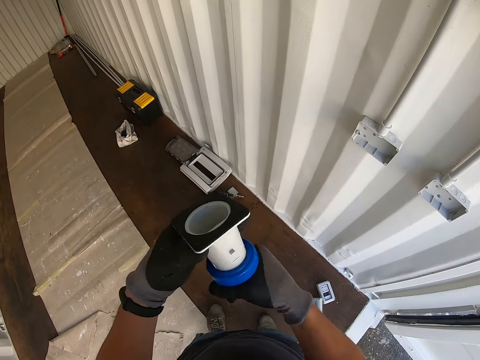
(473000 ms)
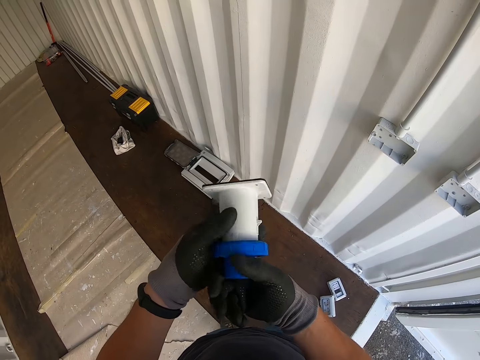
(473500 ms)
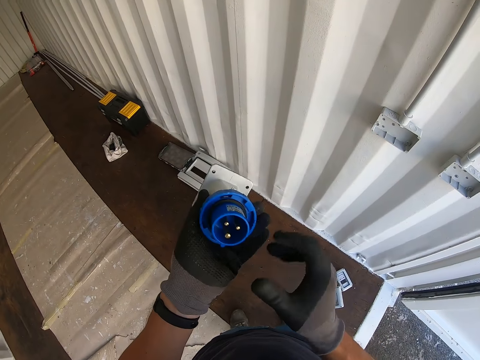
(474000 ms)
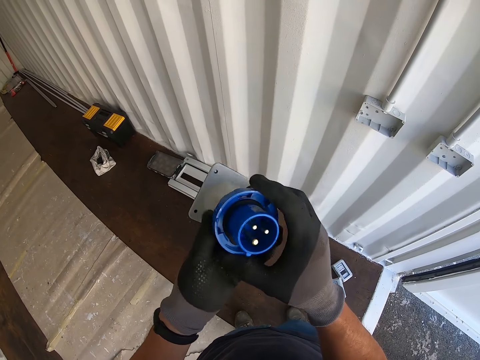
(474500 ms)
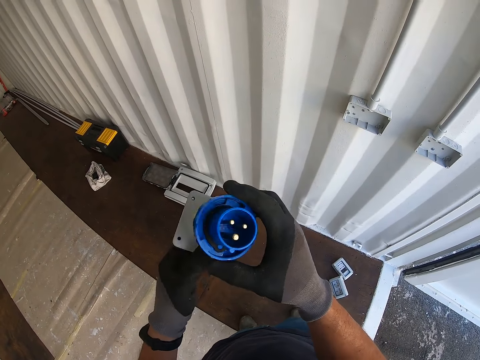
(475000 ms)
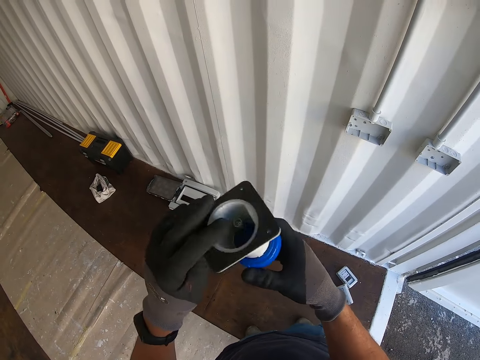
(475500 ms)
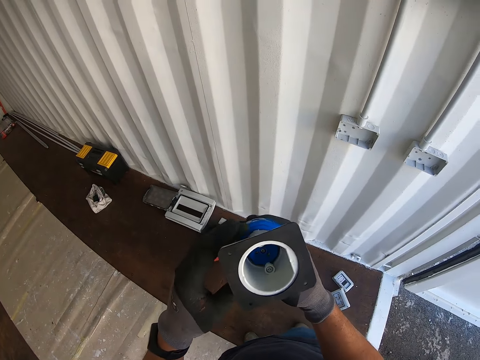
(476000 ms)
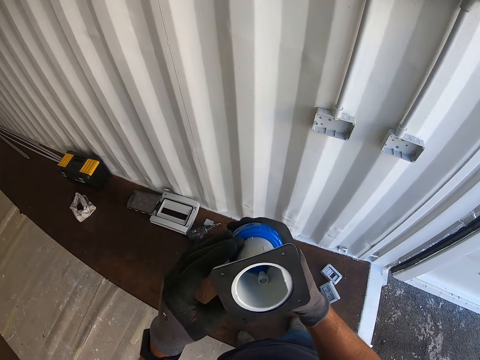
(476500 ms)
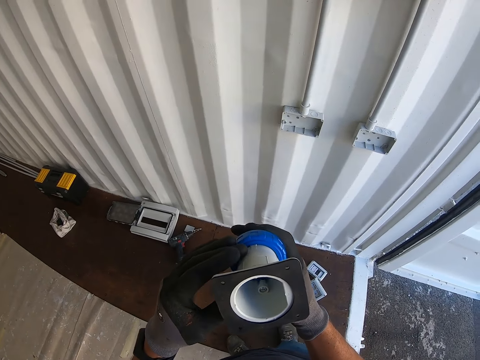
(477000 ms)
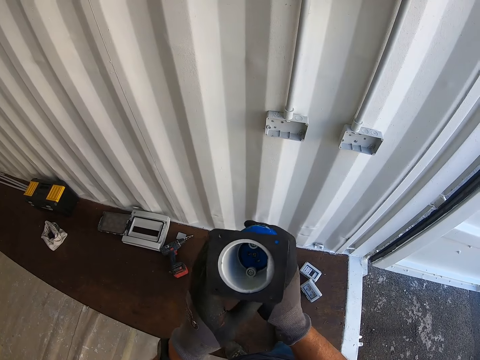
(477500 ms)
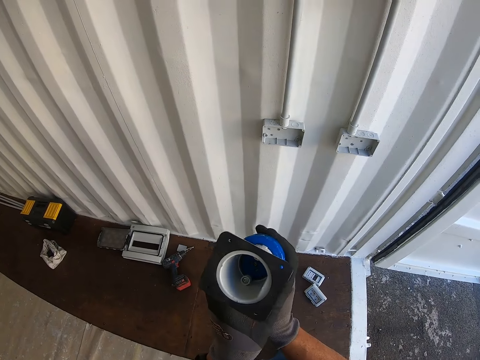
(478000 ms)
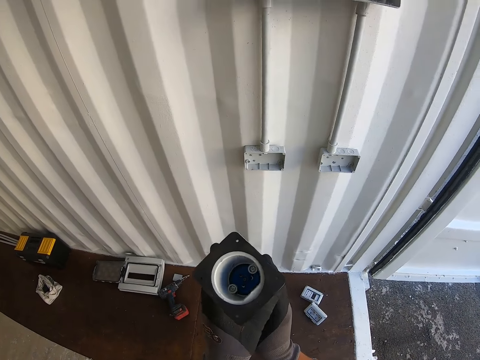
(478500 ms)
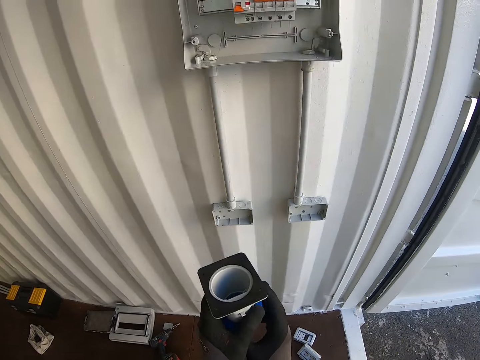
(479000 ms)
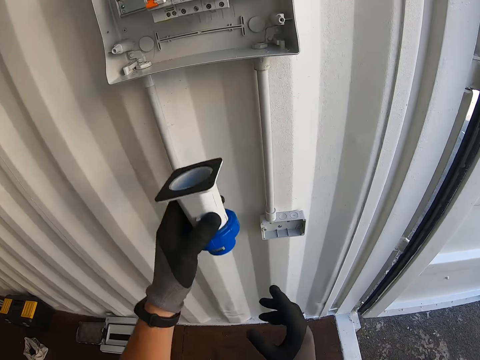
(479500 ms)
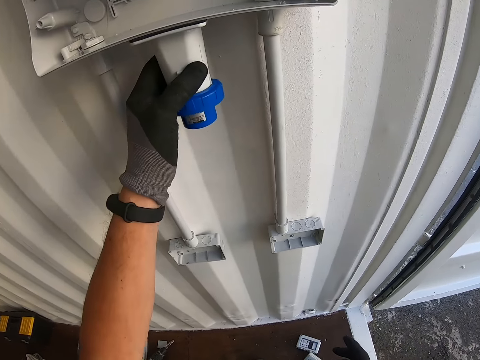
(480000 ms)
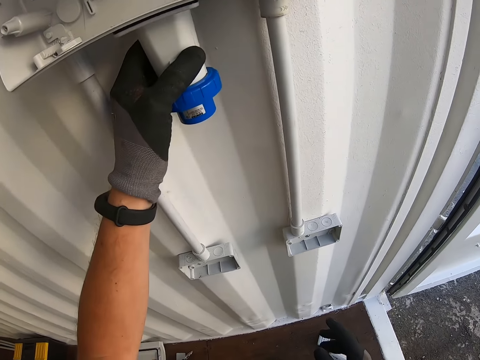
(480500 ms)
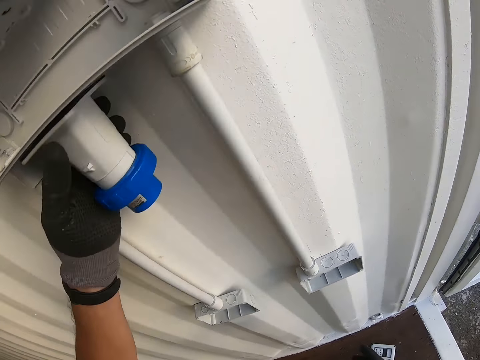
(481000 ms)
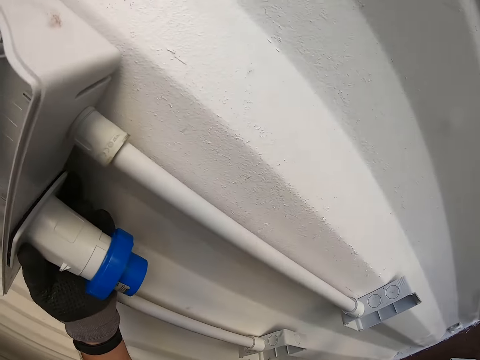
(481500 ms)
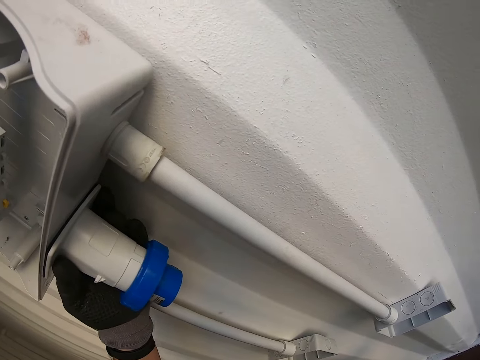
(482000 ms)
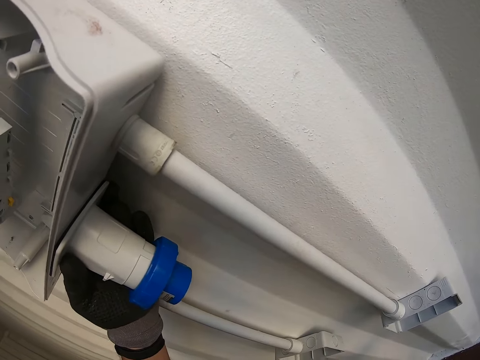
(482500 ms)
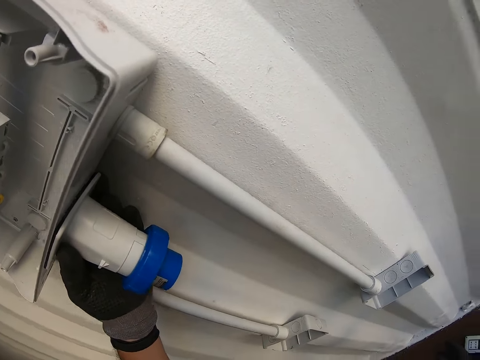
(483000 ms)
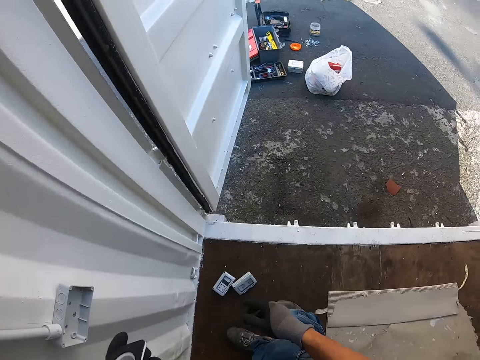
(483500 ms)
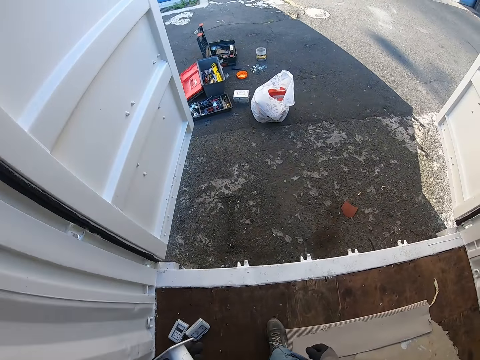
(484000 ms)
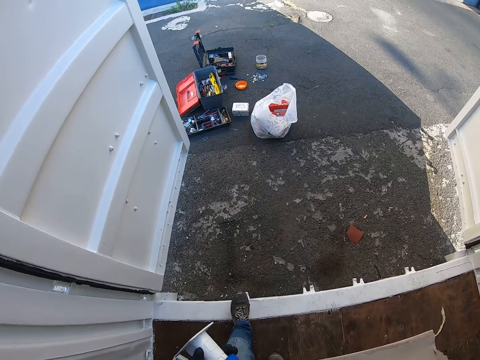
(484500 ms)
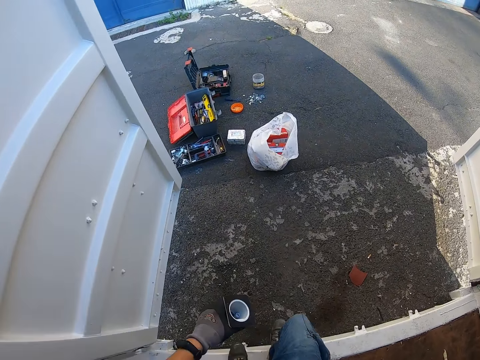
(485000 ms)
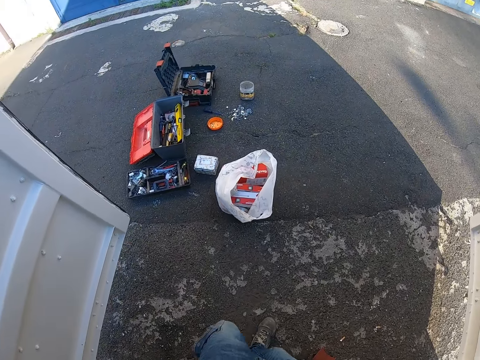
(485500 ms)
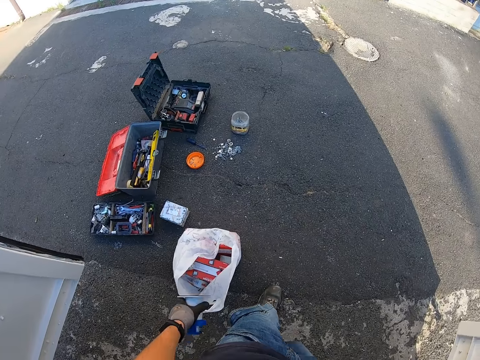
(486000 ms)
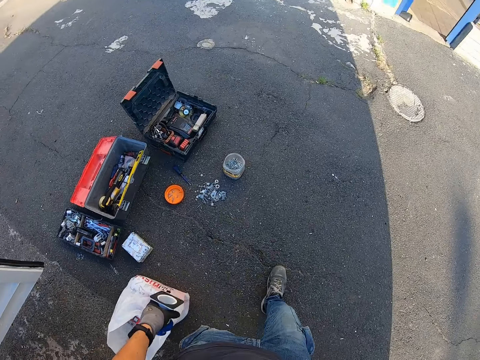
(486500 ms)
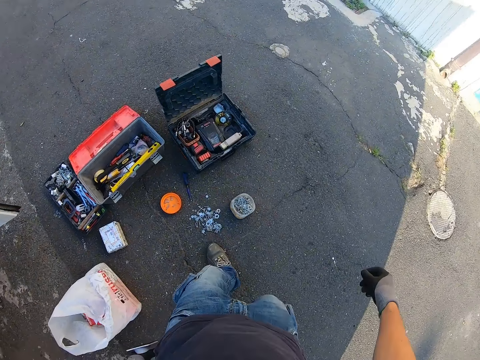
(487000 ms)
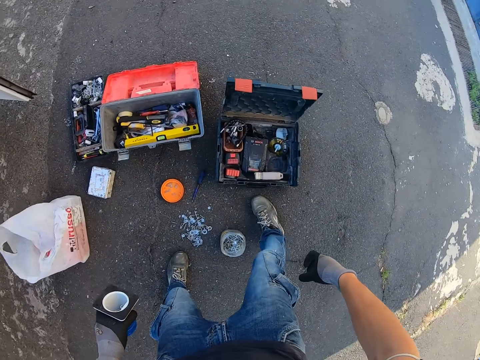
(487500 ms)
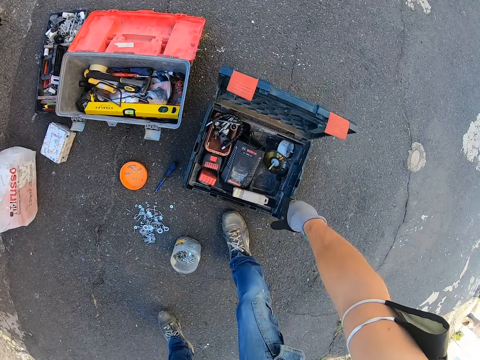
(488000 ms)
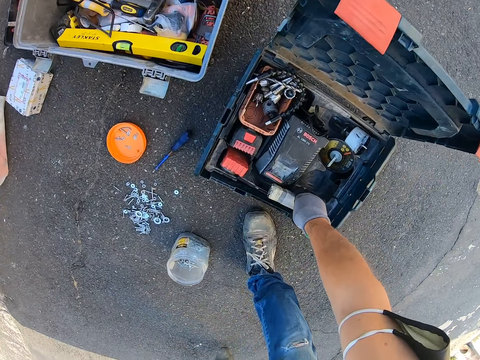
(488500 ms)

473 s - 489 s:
The camera wearer is putting something on the fuse.

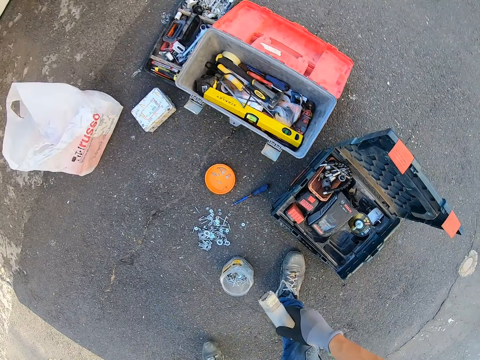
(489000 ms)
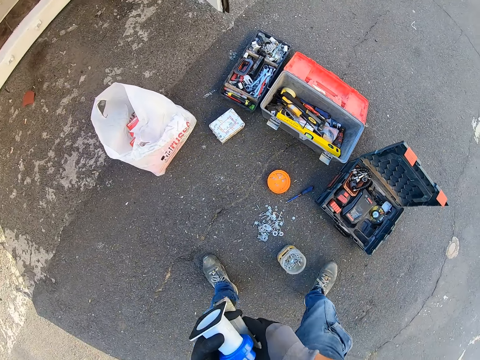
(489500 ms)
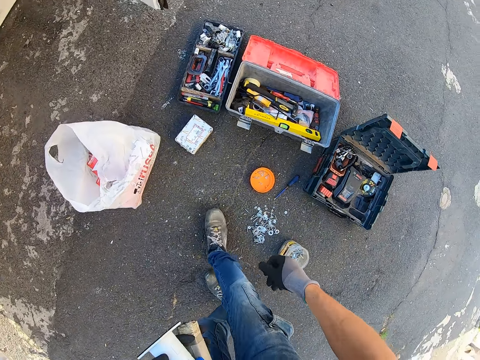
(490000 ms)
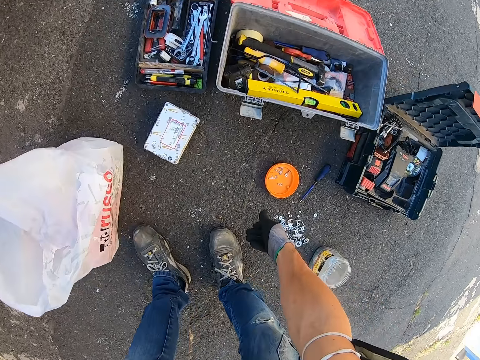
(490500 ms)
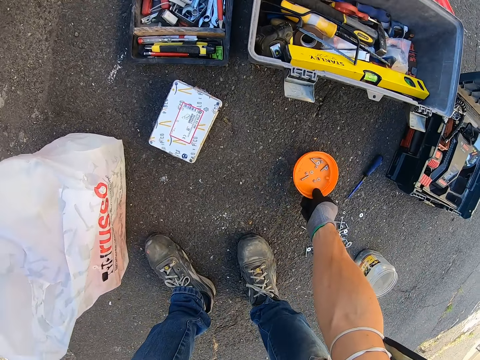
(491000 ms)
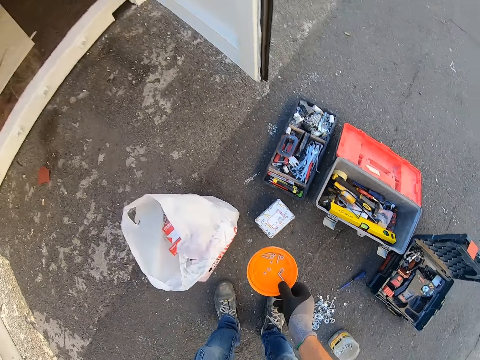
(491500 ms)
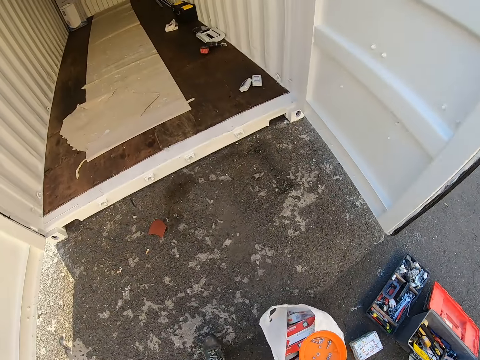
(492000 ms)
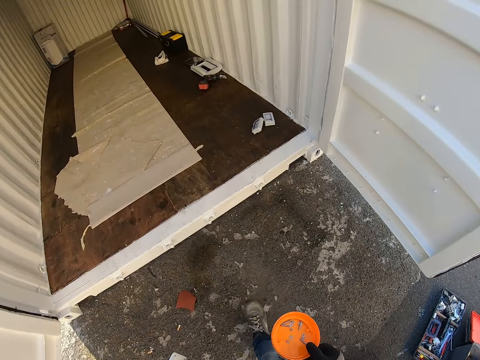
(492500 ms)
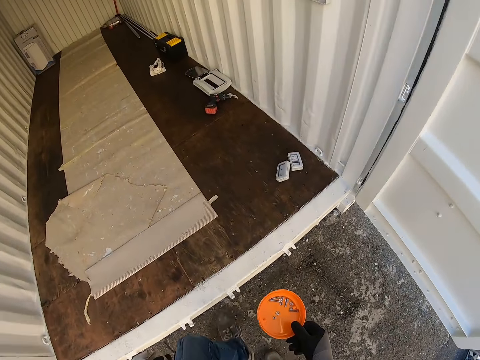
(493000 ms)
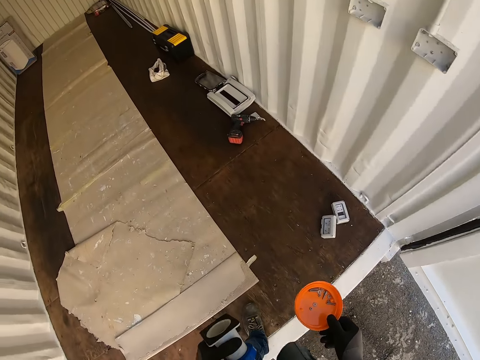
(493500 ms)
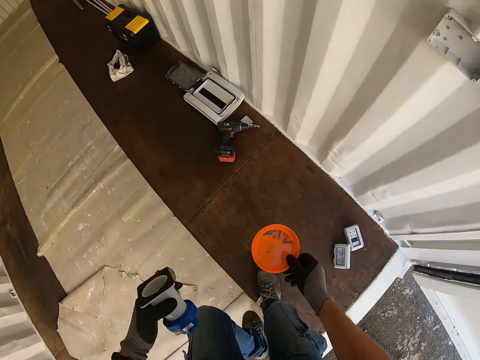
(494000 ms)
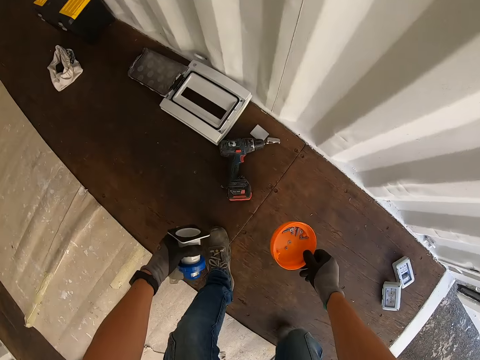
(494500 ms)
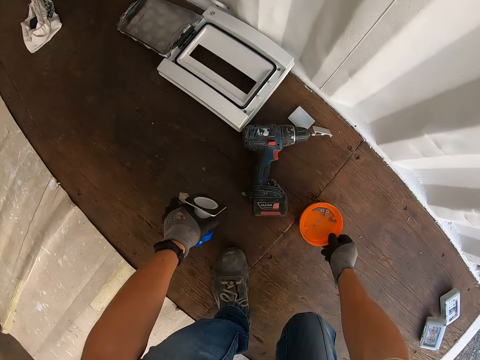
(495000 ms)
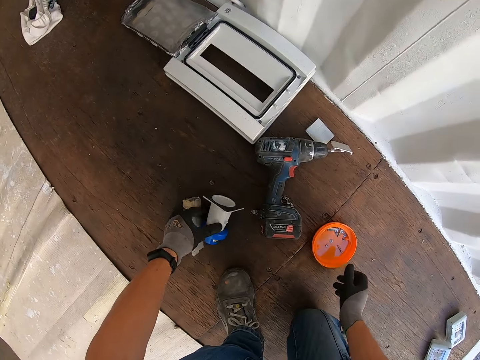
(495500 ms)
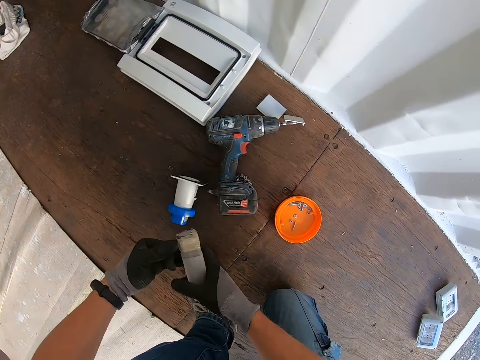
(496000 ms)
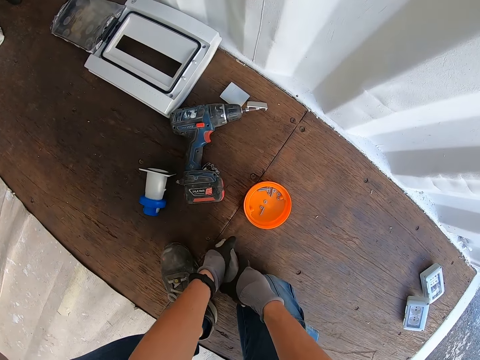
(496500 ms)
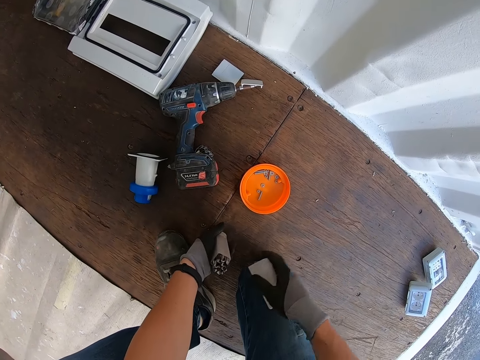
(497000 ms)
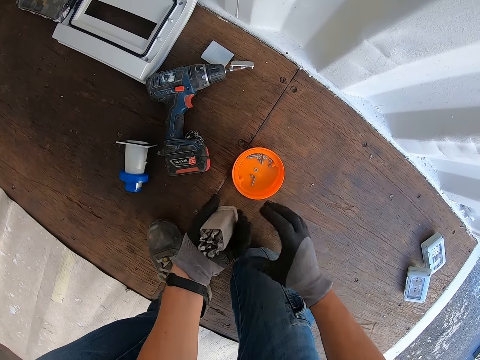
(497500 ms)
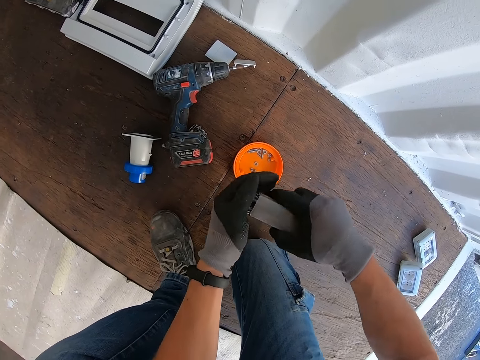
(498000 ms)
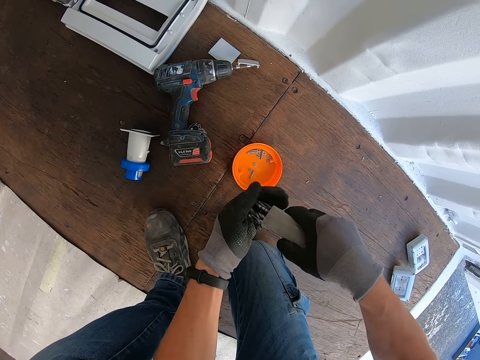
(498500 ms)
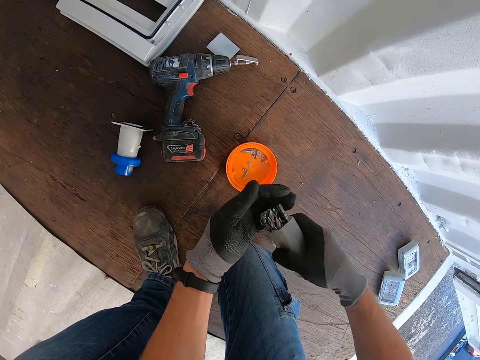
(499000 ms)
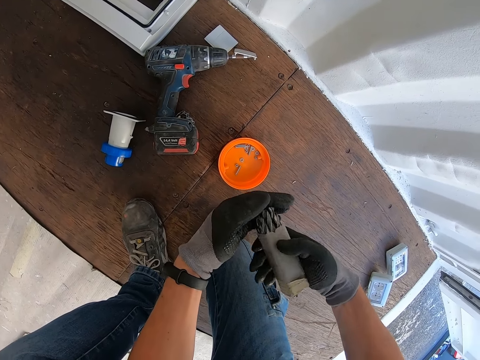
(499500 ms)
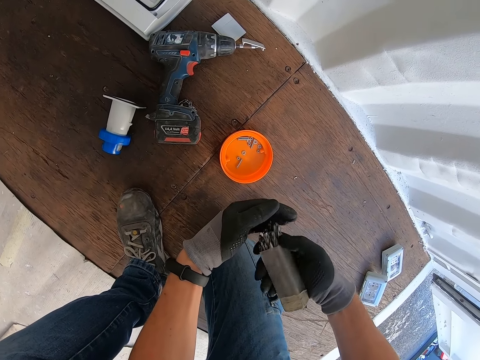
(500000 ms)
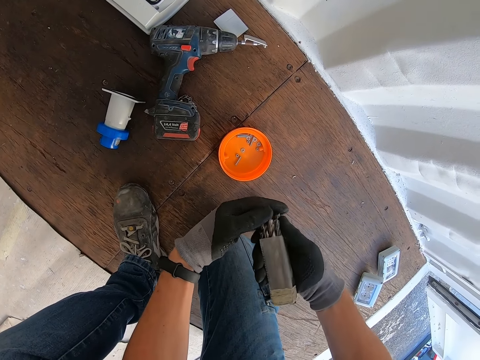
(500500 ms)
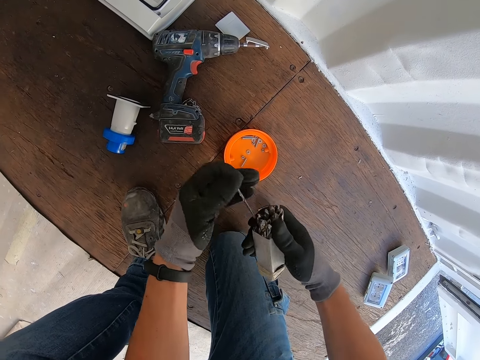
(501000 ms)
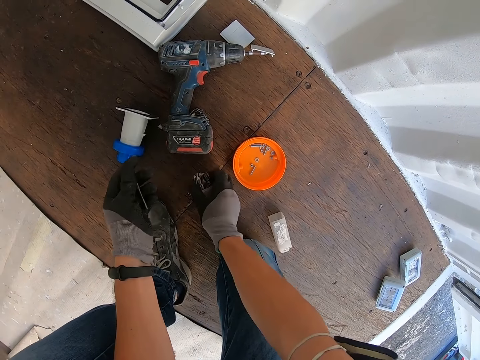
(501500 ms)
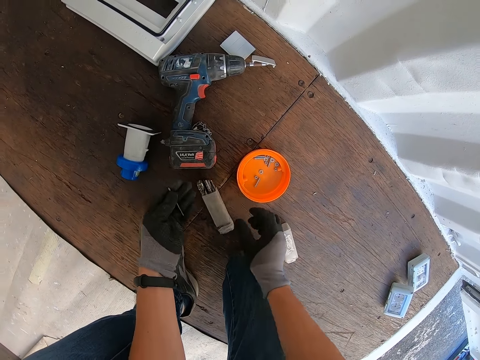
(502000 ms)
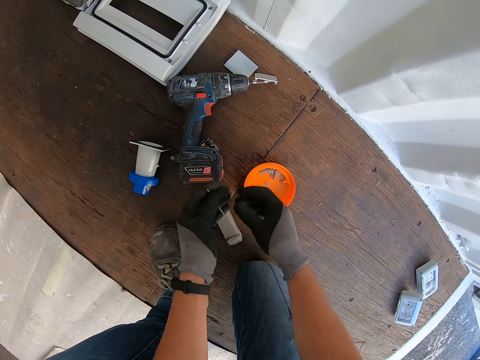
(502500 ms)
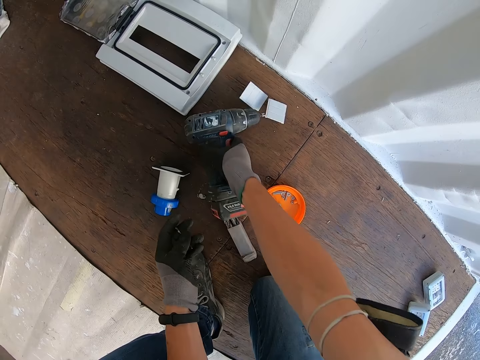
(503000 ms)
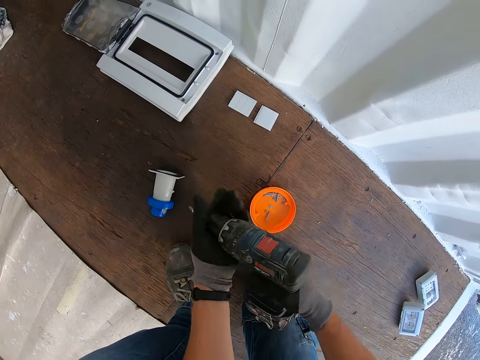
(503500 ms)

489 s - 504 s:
The camera wearer is picking up a container full of screws. They put the container and something down. They take something.
